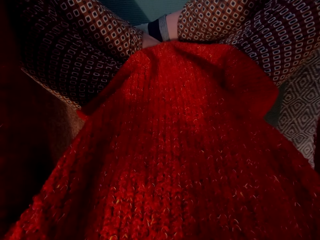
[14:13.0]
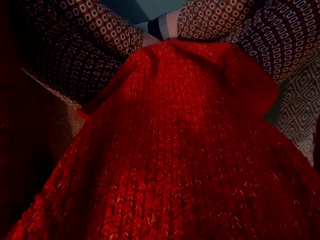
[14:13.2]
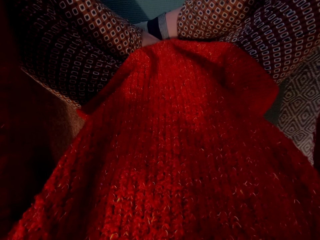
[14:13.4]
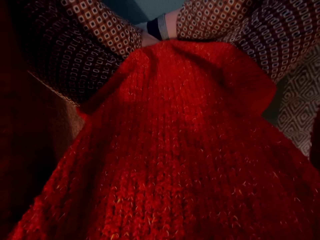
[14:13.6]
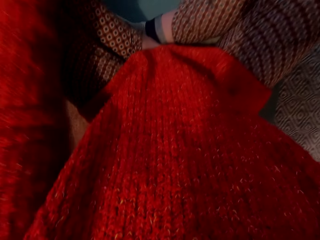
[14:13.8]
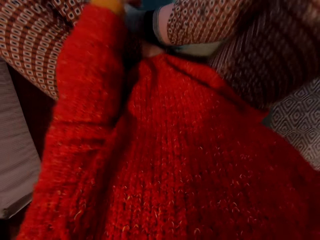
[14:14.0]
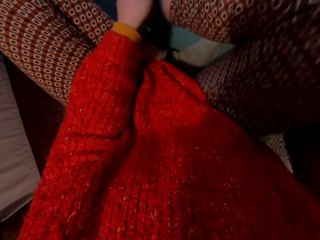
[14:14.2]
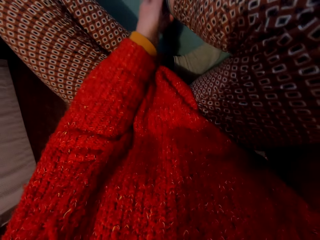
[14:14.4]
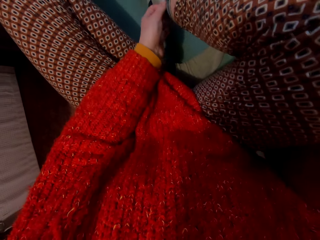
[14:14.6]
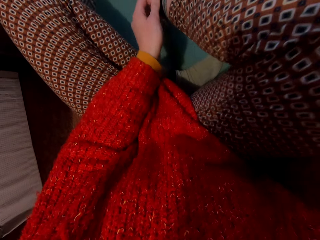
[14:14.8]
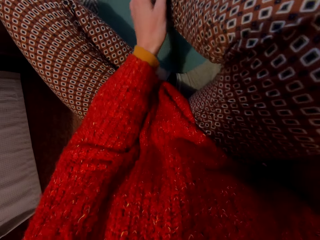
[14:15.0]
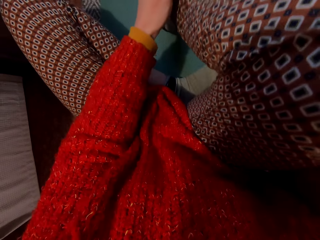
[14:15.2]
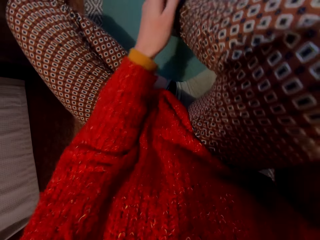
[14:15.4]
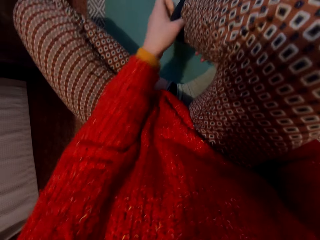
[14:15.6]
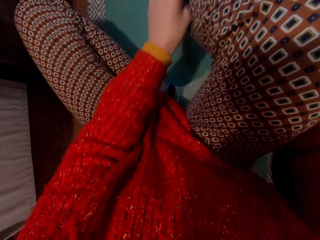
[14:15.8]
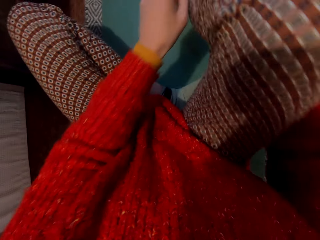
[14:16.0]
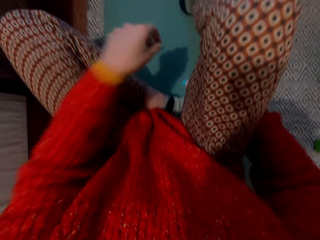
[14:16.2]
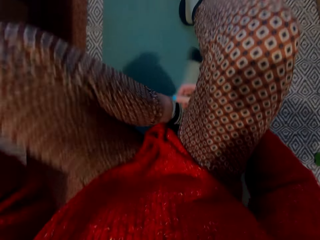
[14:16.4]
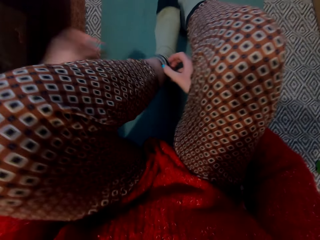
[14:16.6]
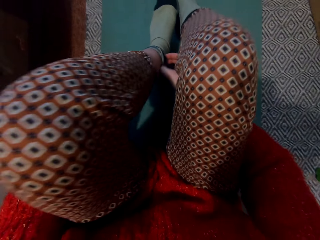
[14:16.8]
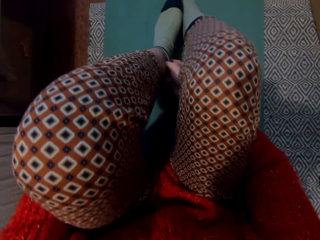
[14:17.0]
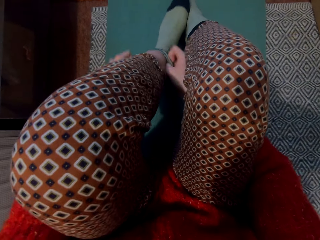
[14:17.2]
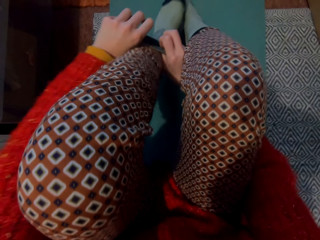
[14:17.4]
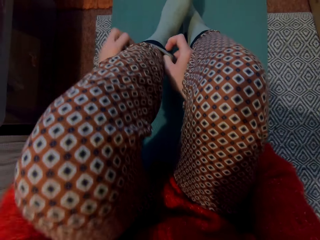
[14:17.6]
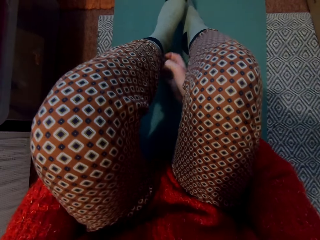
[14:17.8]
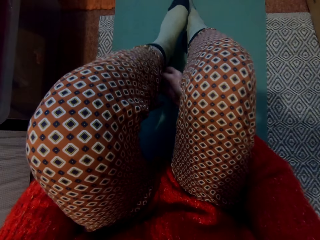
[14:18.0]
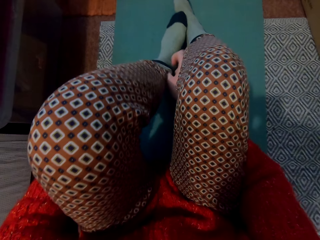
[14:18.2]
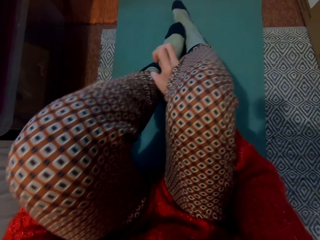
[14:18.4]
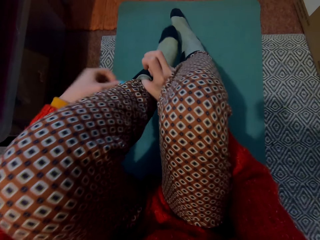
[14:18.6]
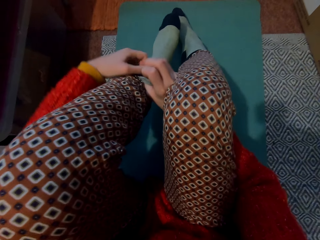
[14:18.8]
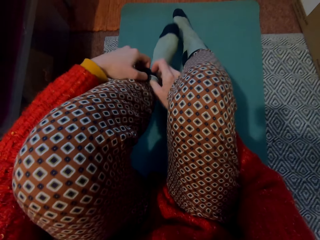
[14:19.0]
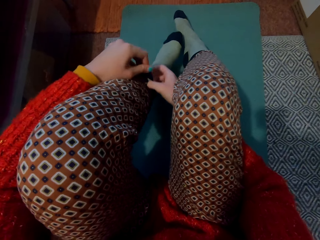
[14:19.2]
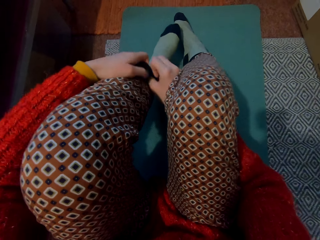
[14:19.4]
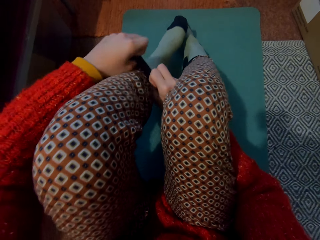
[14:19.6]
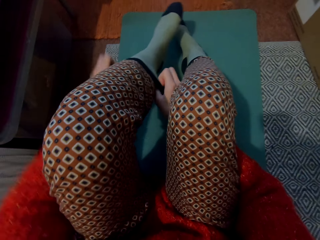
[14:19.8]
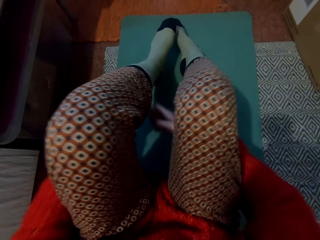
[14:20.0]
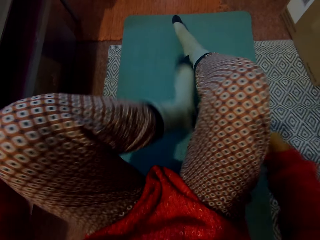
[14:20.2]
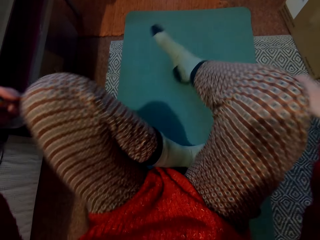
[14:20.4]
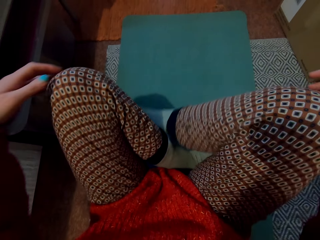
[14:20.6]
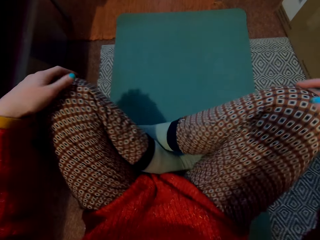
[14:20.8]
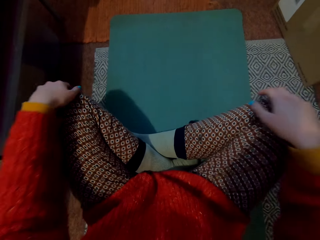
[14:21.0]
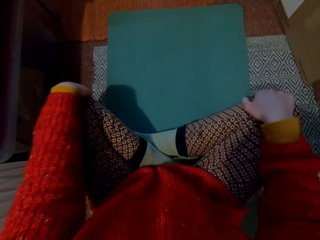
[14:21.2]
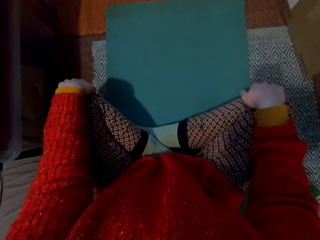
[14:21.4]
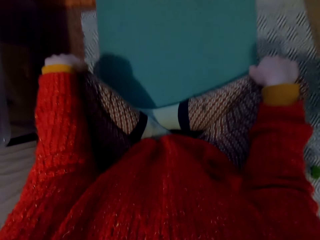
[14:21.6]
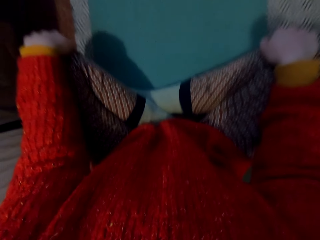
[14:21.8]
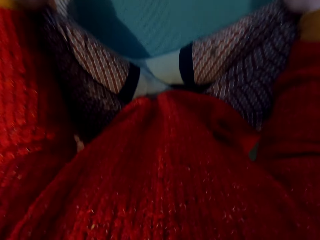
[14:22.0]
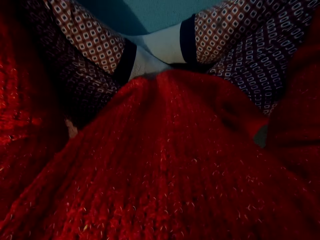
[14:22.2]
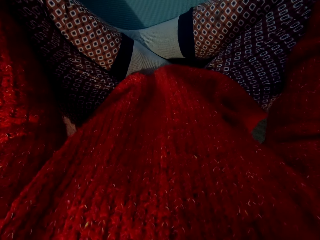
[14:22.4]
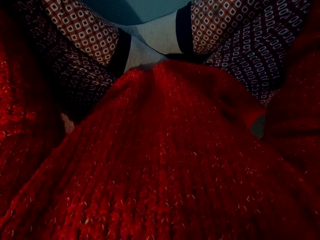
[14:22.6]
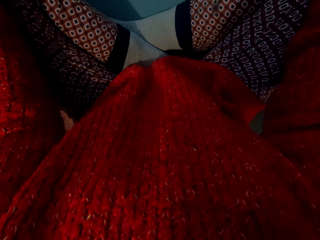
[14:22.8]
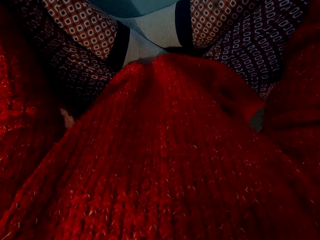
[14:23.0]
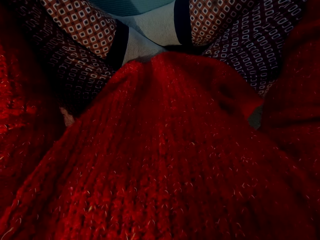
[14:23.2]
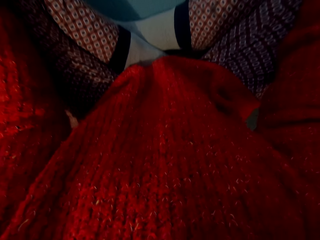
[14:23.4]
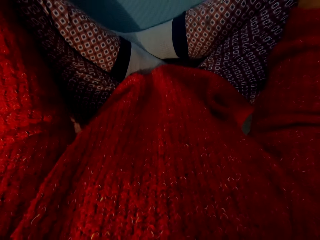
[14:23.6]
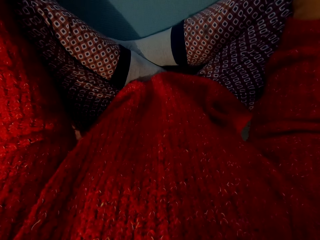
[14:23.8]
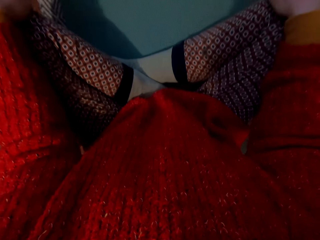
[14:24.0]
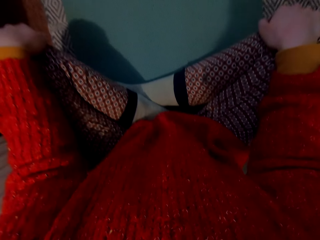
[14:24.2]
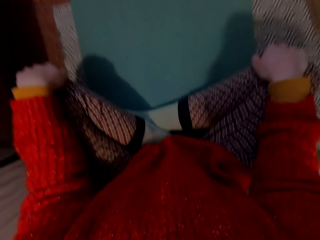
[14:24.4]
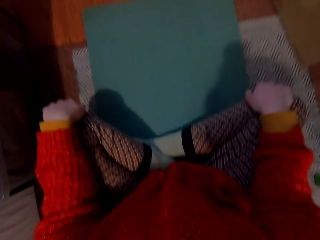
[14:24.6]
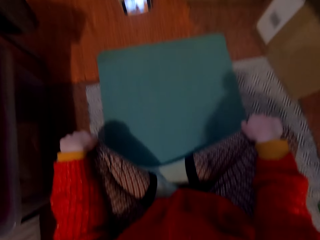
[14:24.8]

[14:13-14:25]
The camera wearer moves the leg. They pull the socks. They fold the legs together. They adjust the position. They hold the knees.

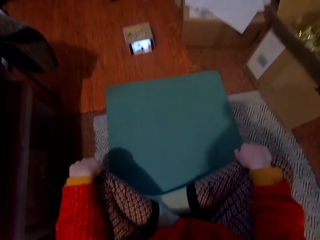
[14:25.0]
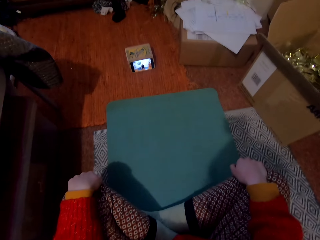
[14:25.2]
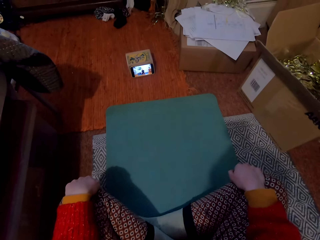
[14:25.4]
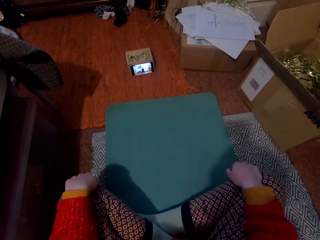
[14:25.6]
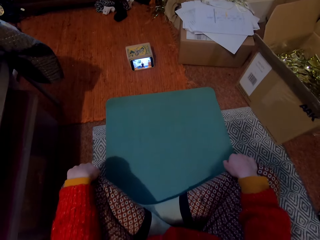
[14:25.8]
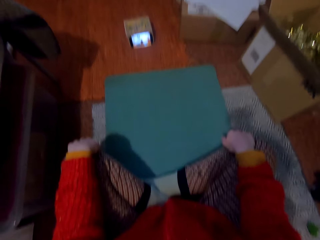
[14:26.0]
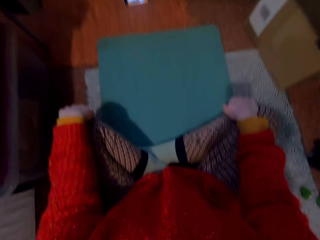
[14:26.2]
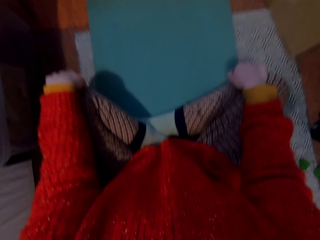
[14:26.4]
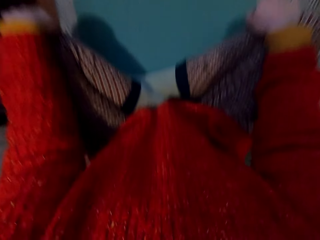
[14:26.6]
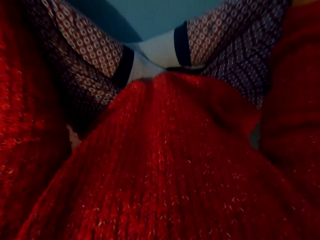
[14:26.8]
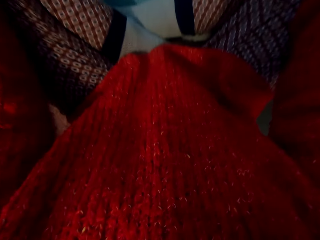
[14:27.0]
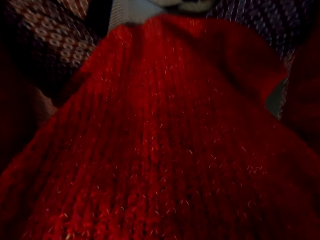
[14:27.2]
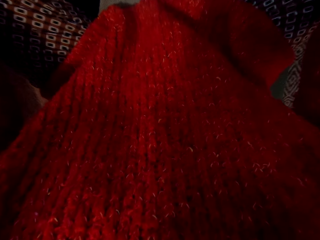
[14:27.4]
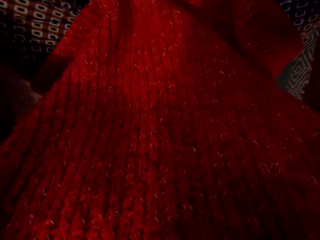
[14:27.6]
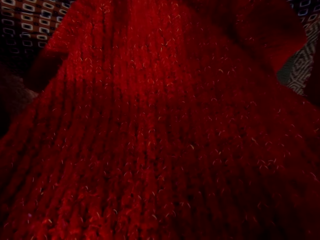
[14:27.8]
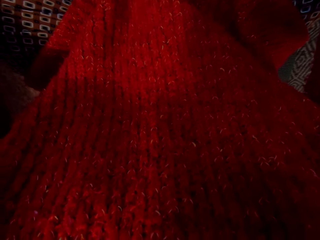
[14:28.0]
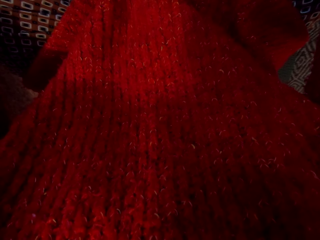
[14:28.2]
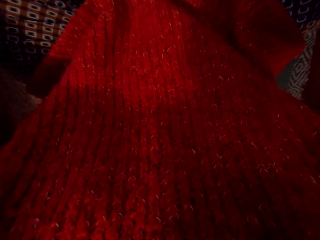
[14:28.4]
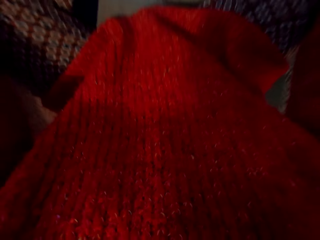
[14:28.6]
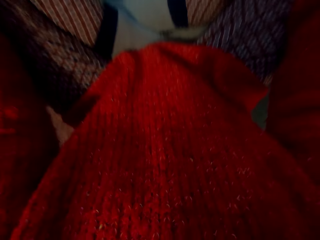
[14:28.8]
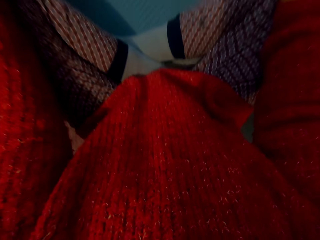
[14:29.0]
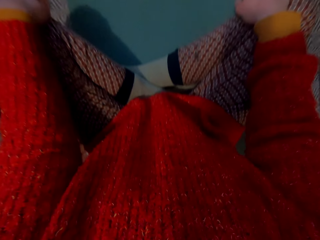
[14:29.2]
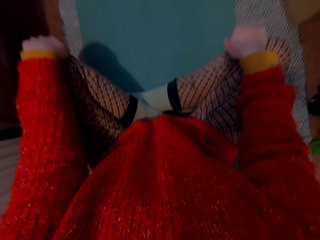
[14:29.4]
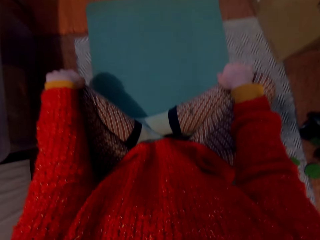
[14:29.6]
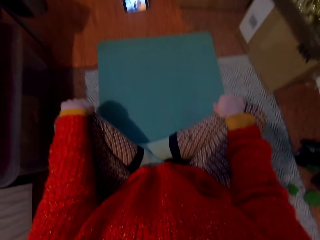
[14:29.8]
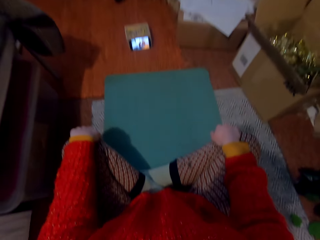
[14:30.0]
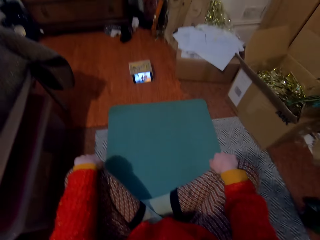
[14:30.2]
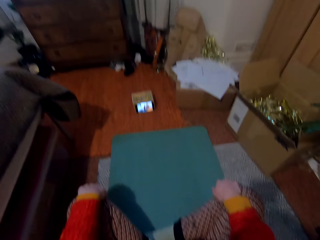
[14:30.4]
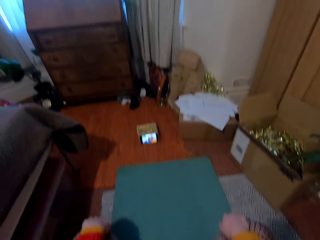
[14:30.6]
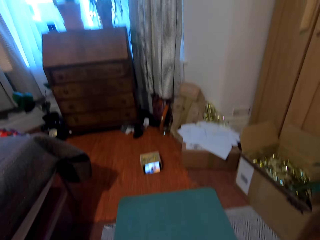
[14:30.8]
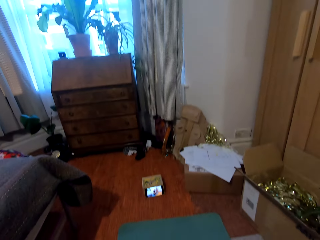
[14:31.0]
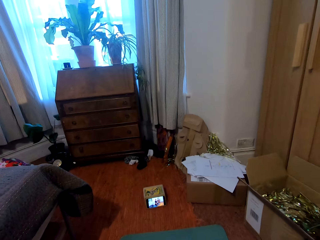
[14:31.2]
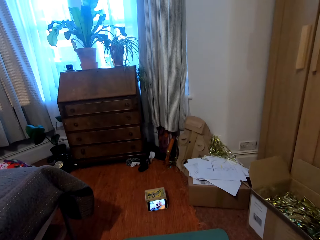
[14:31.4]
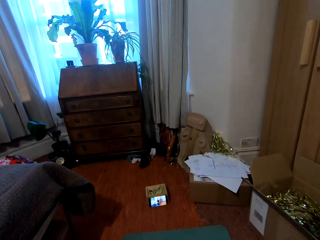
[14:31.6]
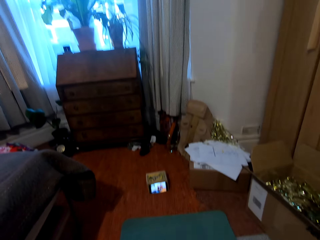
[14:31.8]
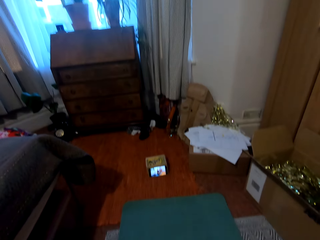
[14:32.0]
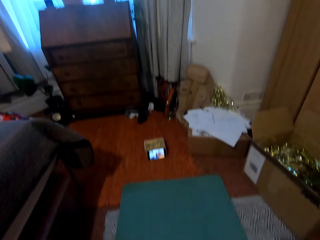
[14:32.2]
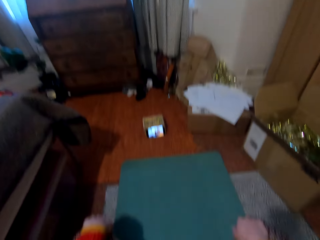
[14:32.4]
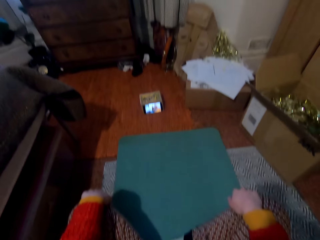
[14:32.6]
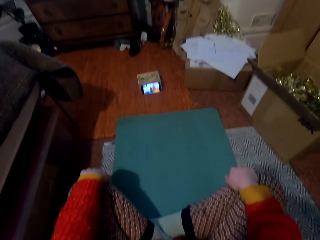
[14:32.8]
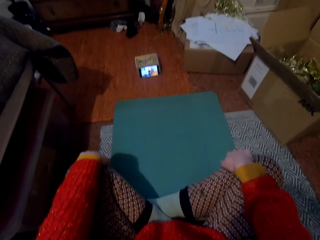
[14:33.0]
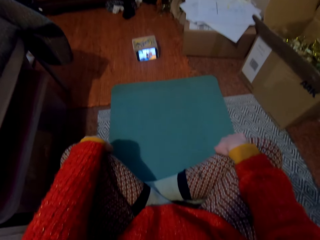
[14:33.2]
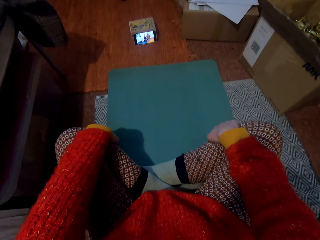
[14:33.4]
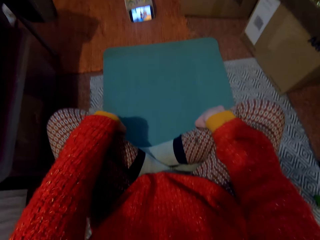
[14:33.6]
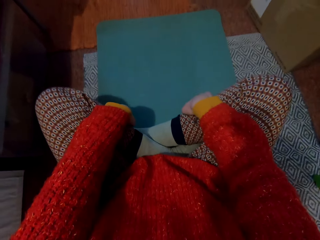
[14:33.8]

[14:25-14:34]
The camera wearer exercises on the mat.
